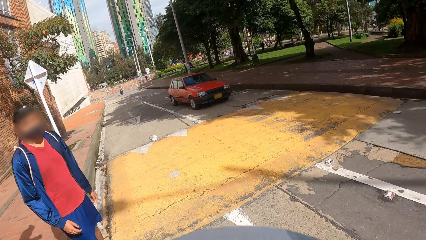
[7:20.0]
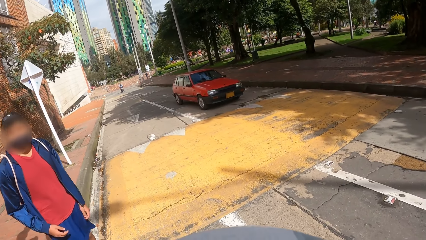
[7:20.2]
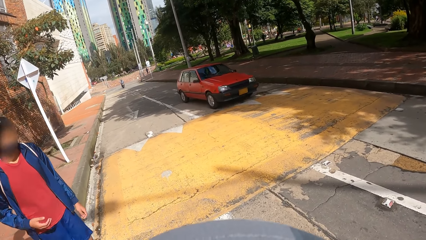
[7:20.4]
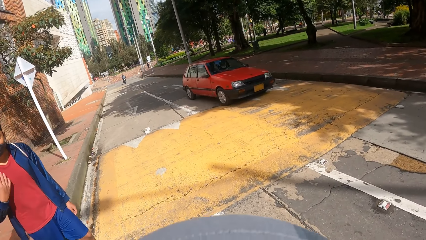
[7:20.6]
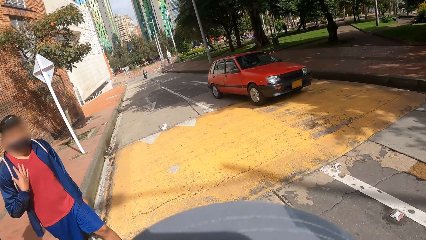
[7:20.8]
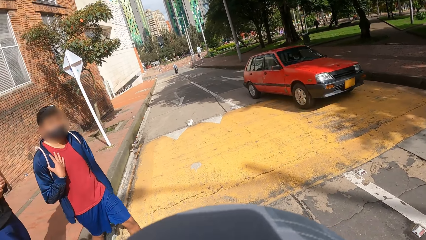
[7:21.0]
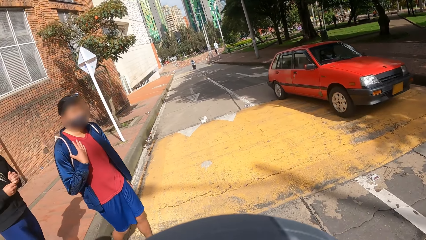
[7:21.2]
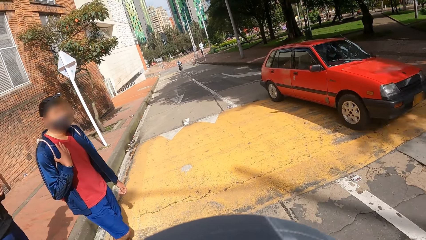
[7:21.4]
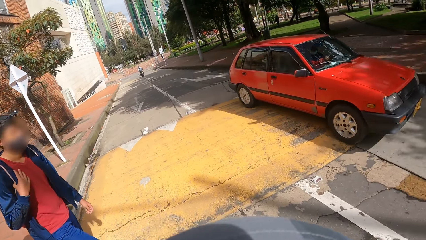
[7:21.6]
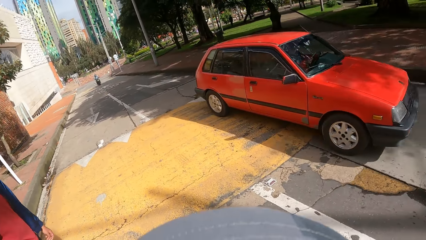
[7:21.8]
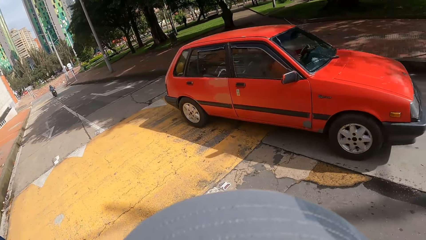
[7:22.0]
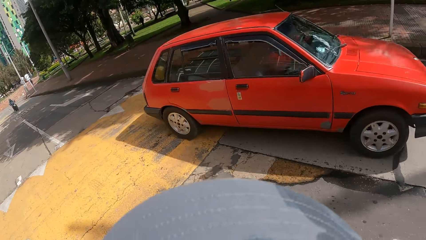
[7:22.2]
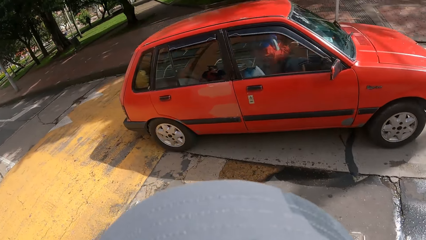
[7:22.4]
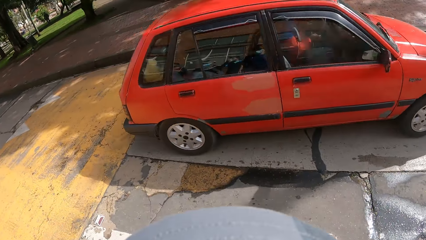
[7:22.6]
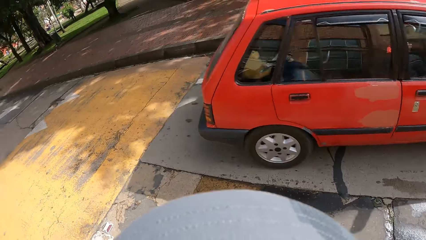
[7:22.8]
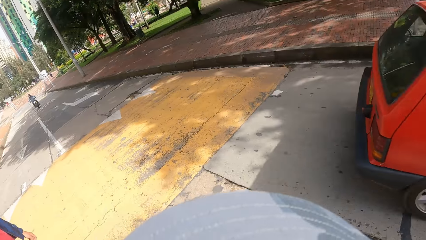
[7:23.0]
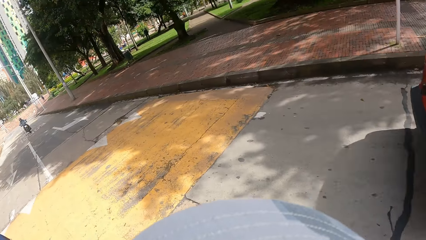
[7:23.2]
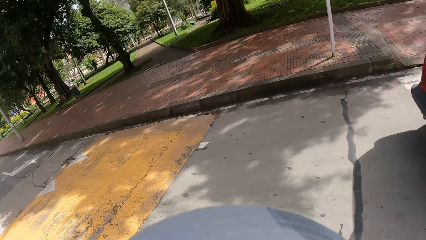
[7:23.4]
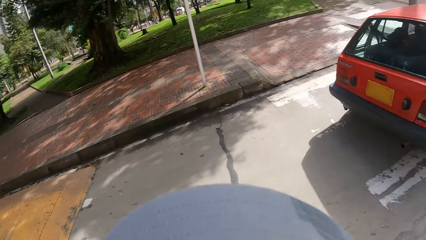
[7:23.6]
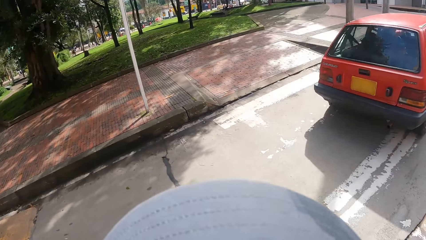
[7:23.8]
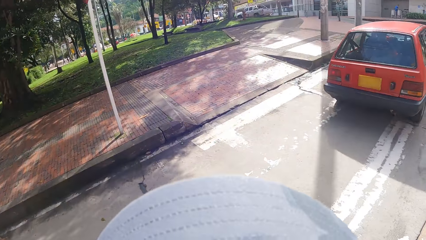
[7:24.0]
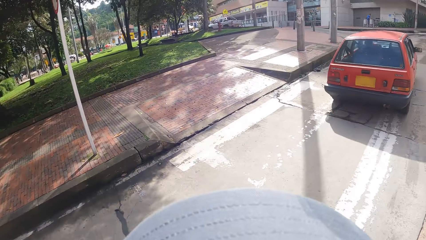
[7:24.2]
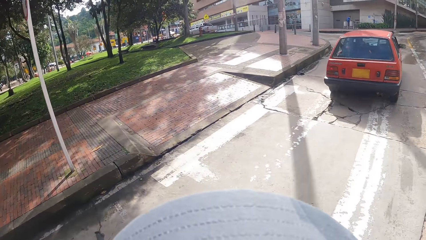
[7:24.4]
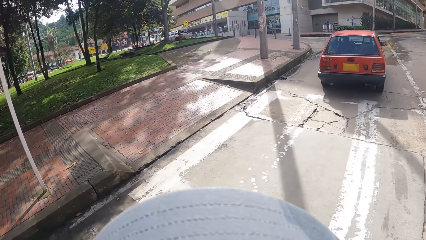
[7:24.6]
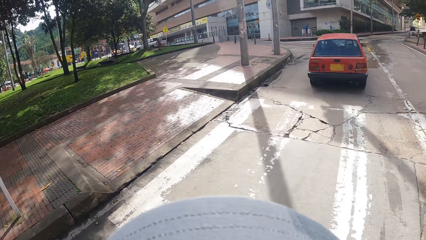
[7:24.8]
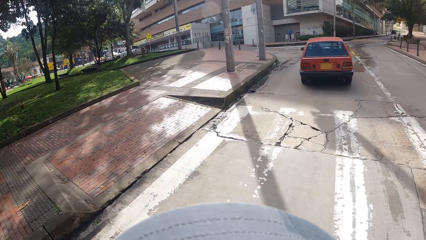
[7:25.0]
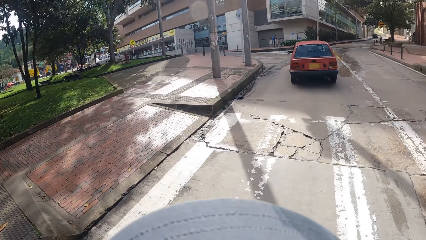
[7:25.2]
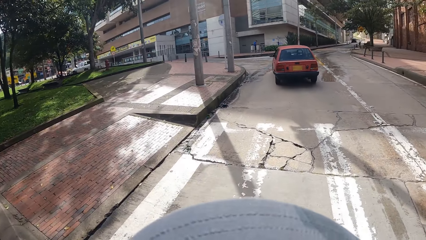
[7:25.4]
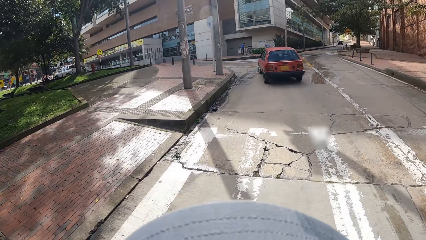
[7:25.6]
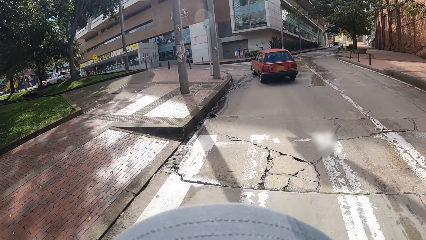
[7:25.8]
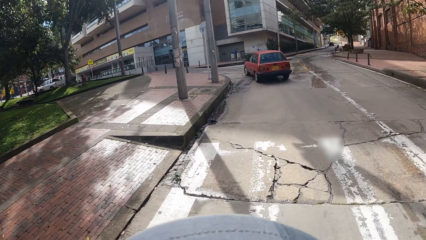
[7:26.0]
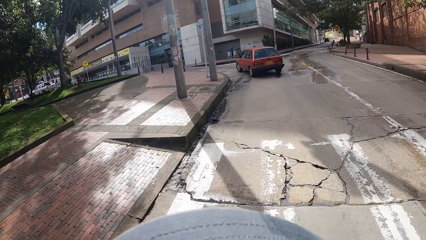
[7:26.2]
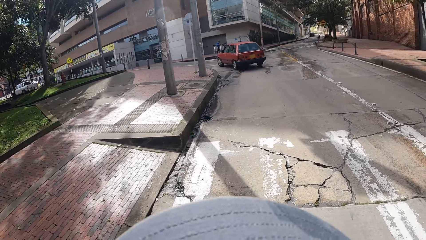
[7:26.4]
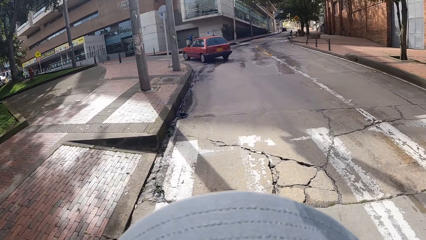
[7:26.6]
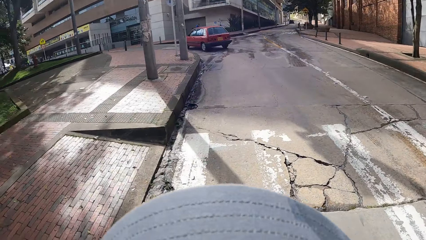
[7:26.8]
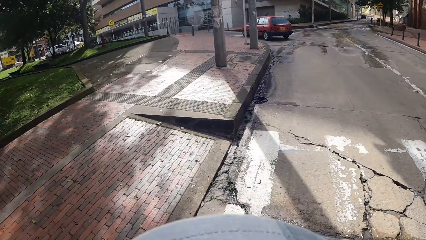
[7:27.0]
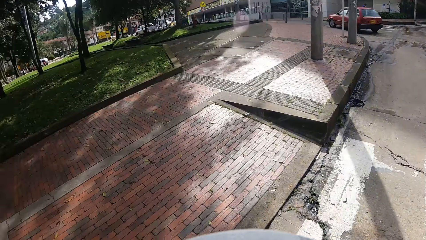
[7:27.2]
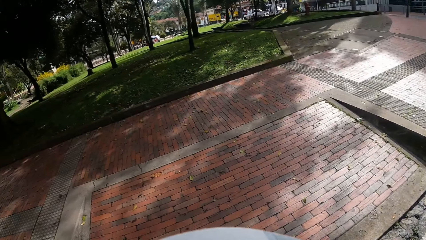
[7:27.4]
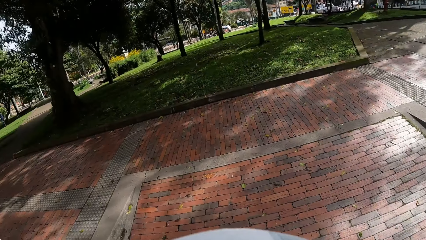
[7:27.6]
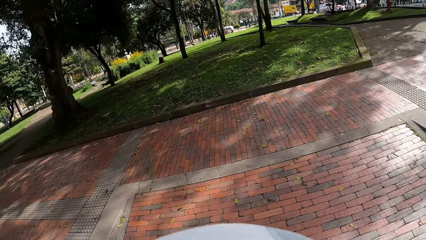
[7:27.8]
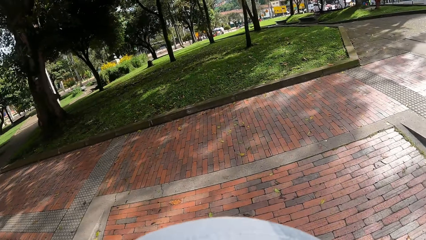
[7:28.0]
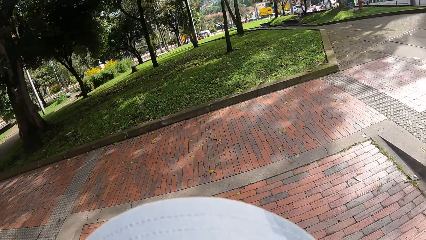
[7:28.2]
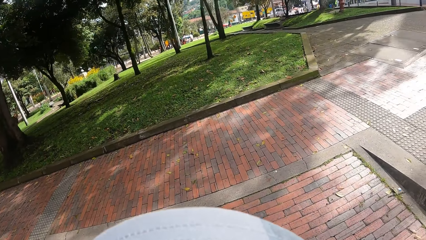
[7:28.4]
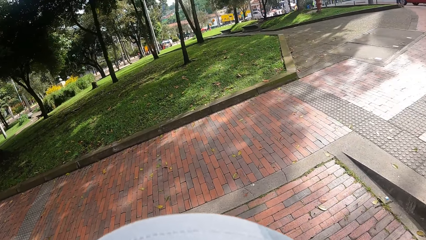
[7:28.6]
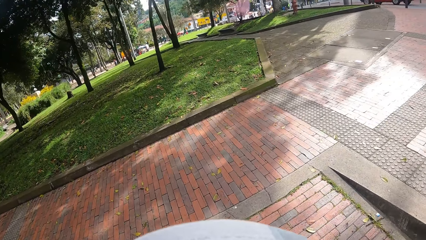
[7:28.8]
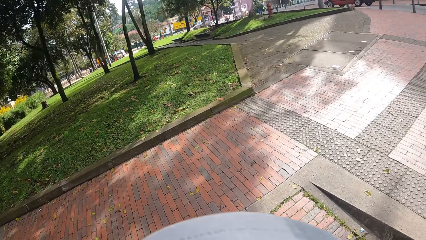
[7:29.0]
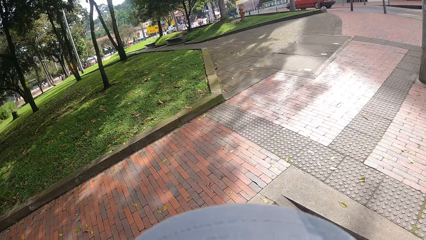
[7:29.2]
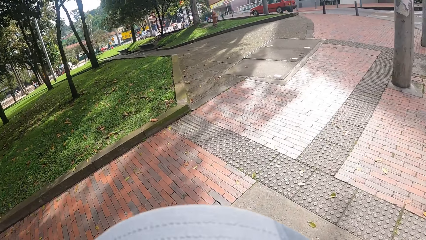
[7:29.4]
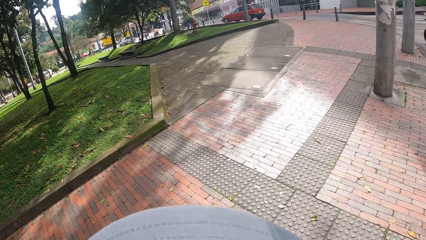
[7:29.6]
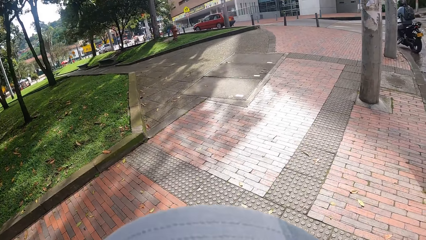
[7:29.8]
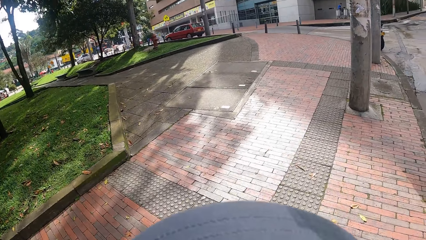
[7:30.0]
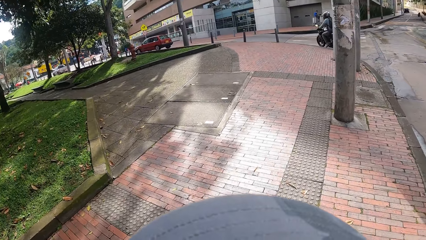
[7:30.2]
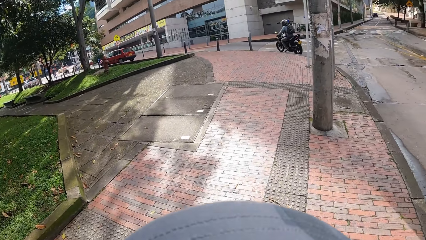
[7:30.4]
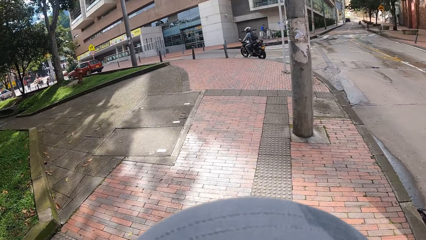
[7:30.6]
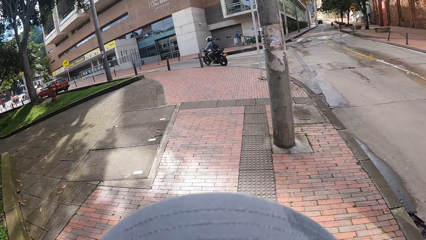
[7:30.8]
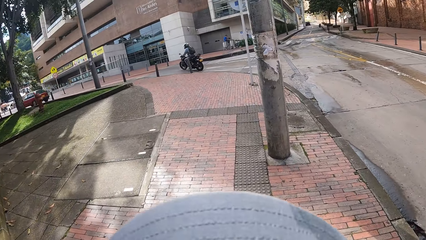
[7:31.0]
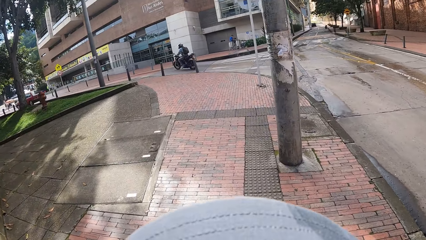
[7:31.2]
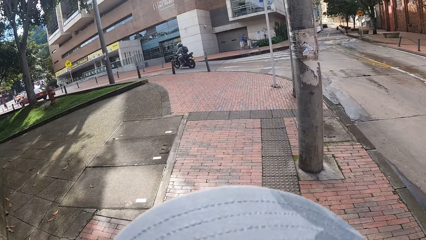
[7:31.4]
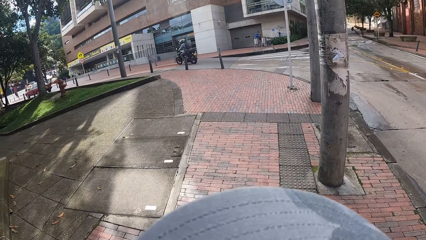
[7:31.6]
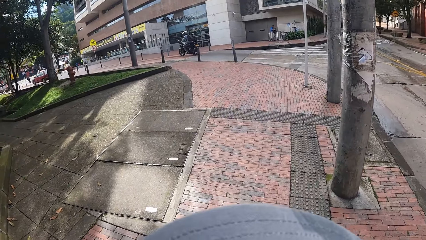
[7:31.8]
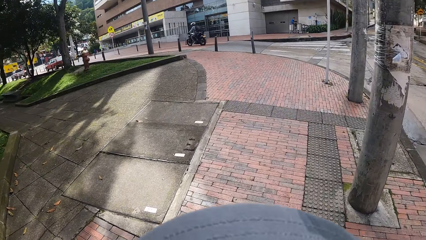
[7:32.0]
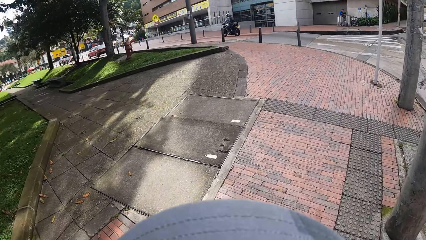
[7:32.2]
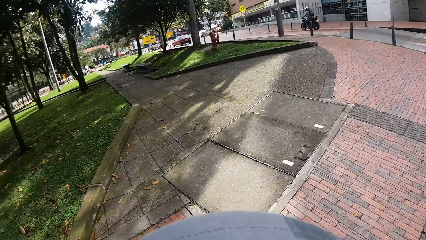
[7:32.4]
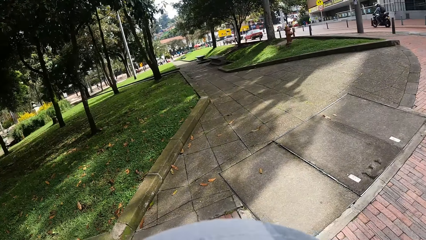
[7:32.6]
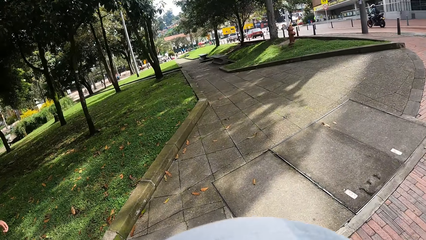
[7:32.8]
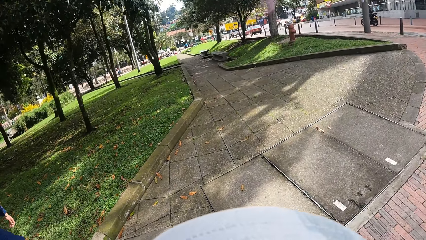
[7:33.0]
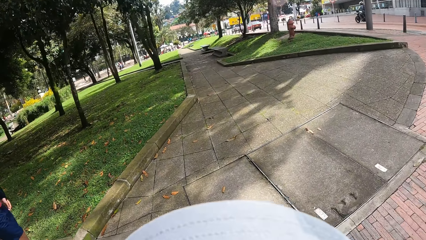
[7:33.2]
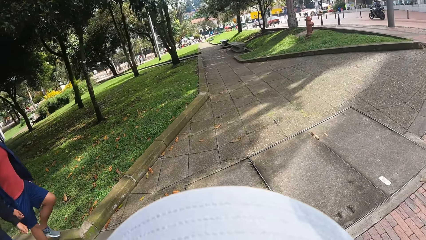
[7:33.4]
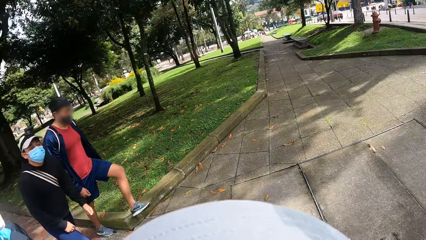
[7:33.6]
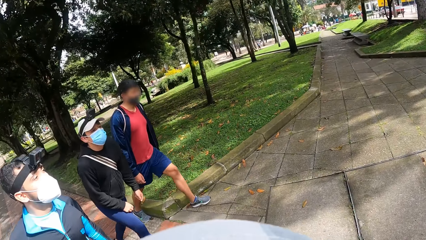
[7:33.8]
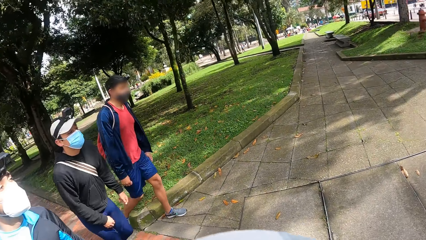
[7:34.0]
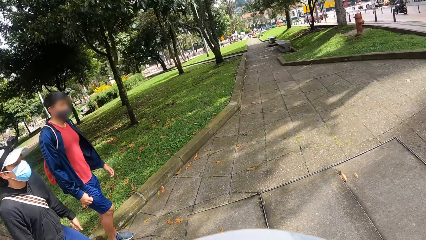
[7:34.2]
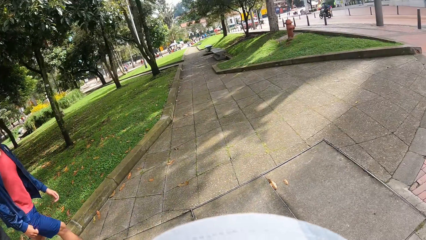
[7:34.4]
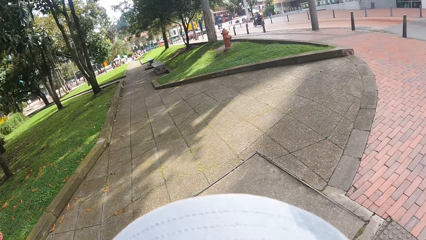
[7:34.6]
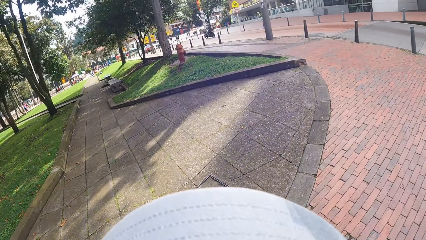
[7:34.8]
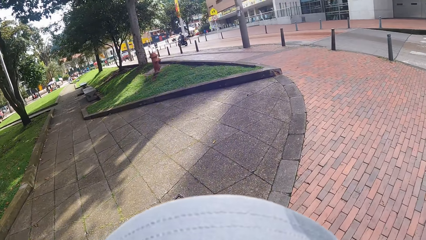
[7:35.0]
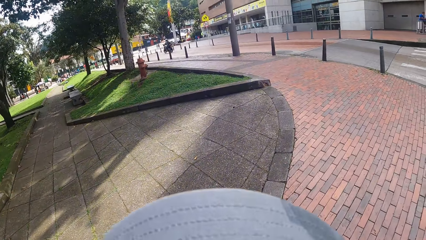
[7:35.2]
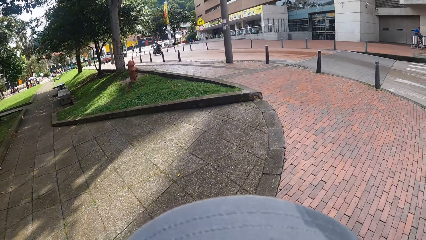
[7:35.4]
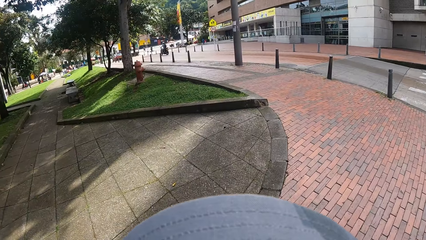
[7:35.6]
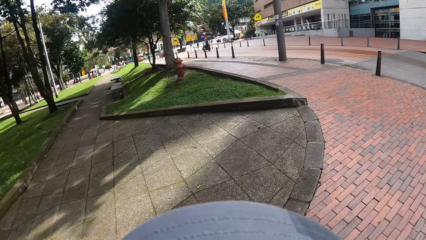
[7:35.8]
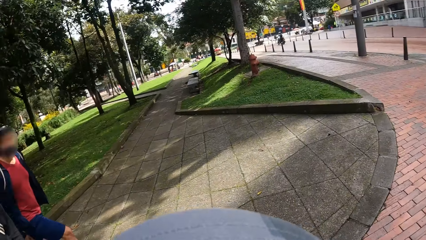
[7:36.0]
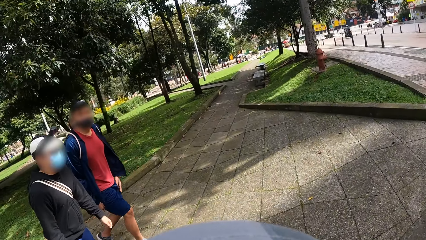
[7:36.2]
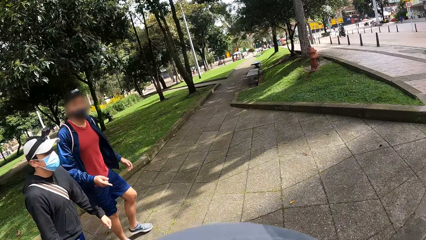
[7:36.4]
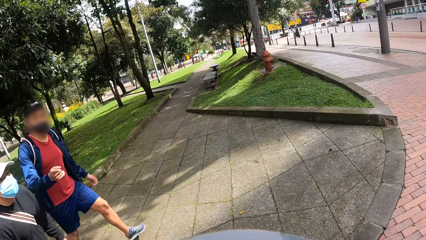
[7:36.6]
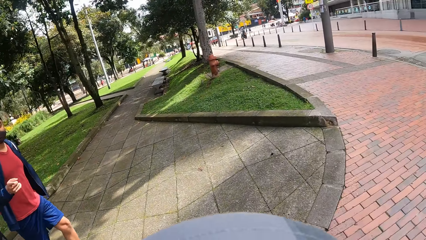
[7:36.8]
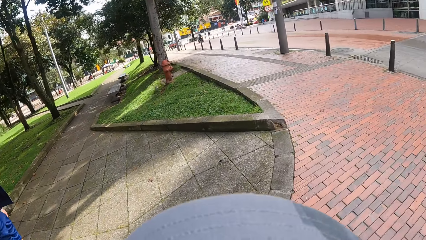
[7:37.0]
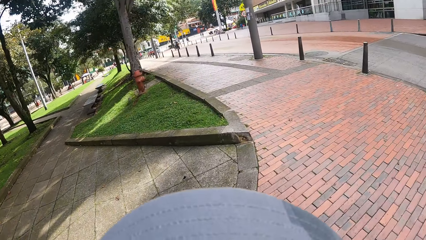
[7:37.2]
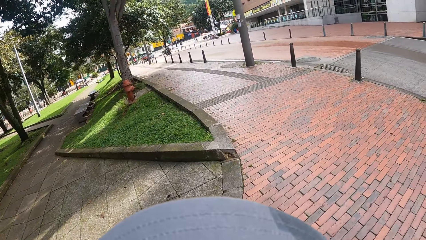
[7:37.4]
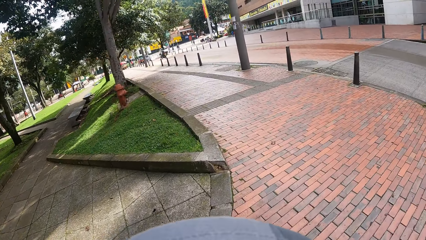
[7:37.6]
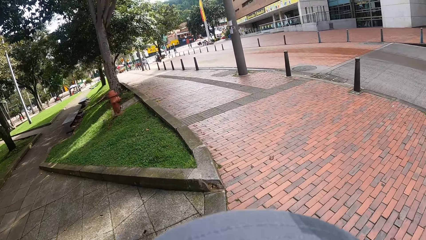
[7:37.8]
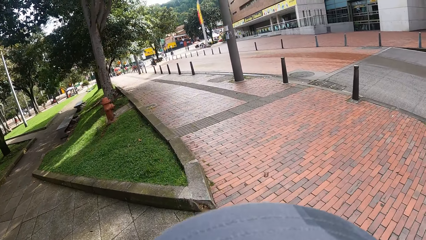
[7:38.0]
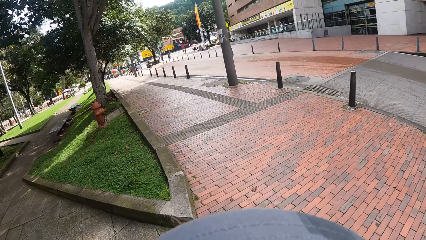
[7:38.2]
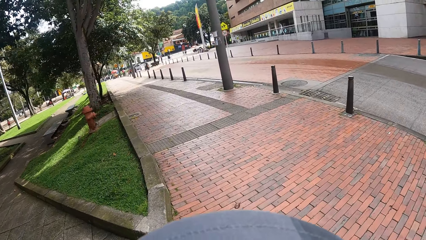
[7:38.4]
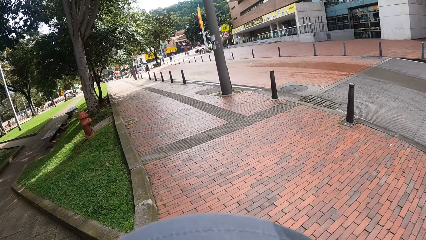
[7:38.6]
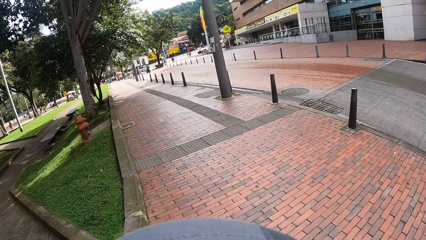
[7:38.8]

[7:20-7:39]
The camera wearer crosses the road to the other side. They walk forward on a sidewalk. They look at a motorist. They look around the street. A man interacts with the camera wearer. The man points at the camera wearer.
